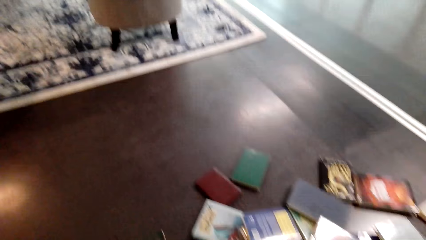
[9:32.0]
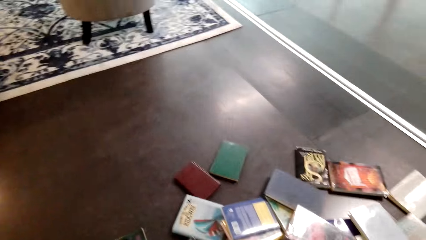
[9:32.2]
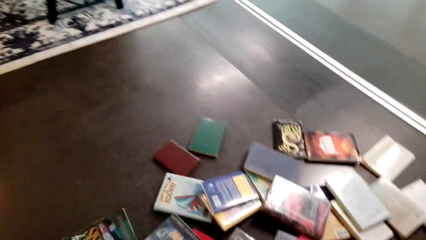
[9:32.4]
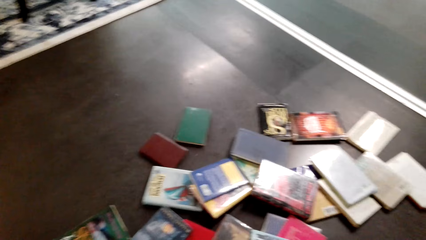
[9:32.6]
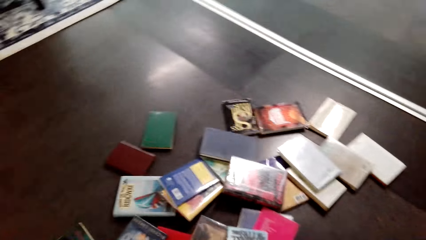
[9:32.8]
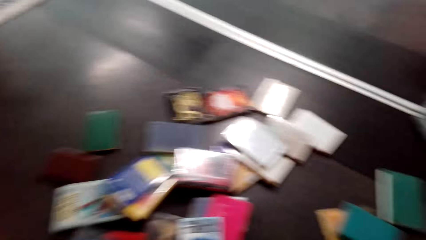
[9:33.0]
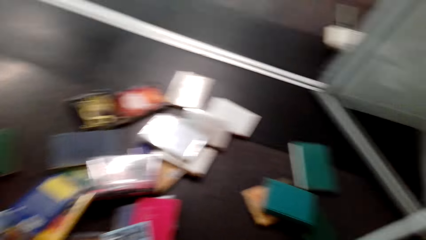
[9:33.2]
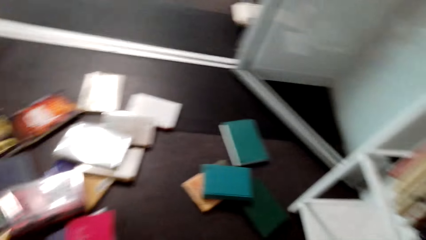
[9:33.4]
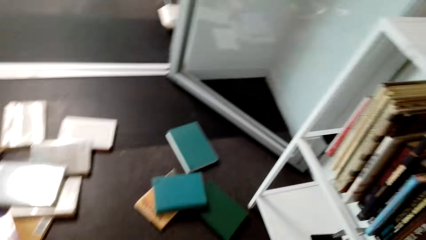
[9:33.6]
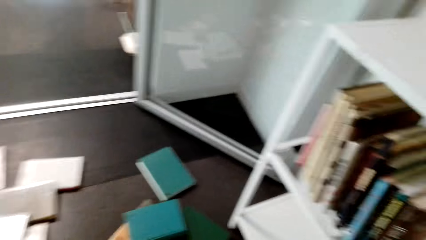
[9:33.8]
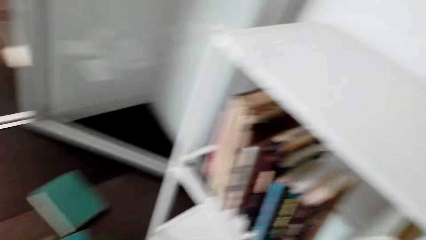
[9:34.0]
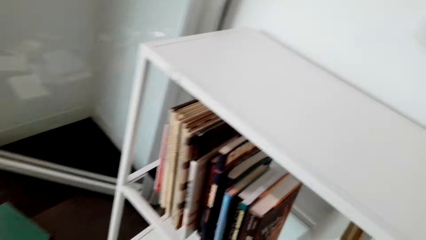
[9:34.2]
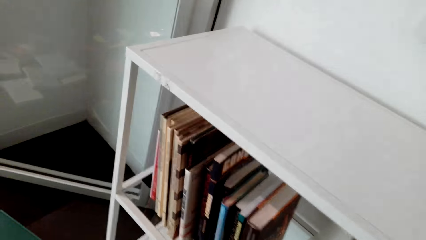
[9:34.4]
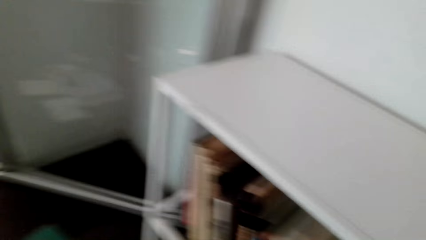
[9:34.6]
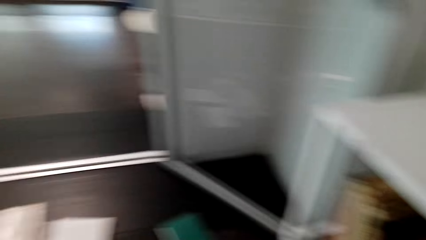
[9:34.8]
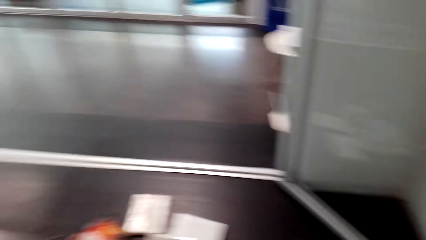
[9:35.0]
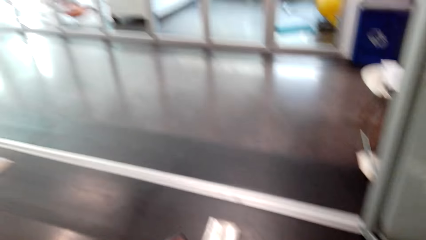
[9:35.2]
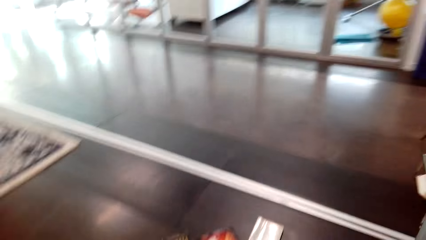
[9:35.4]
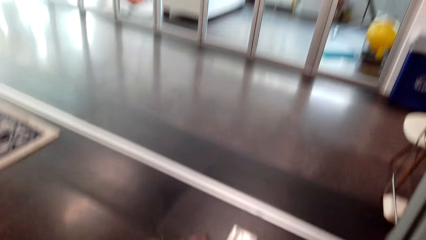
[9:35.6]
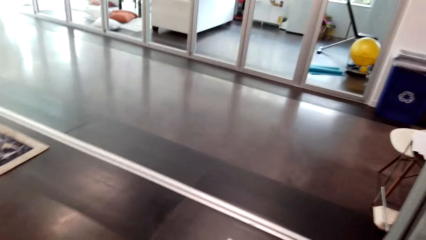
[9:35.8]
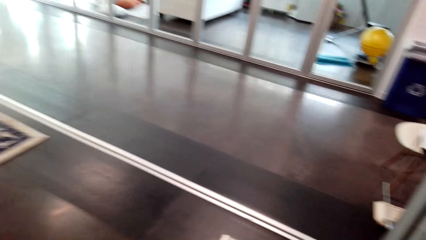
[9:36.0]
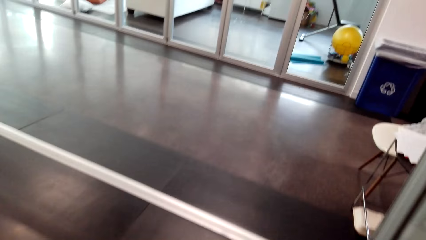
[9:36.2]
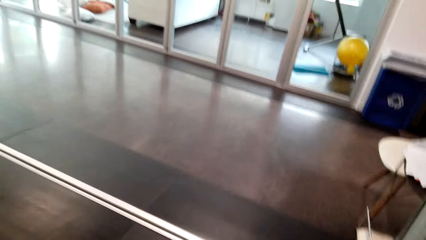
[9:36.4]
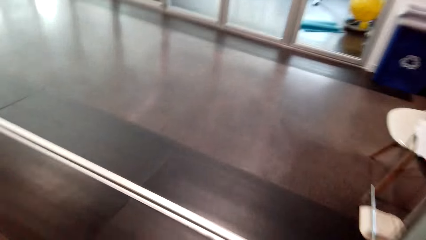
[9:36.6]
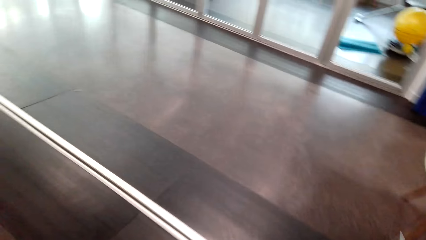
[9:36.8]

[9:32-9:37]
The camera wearer responds to a woman.

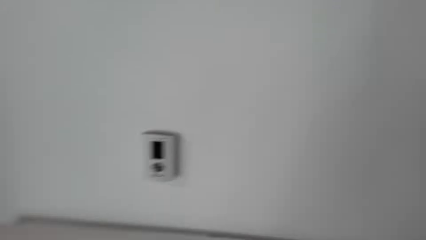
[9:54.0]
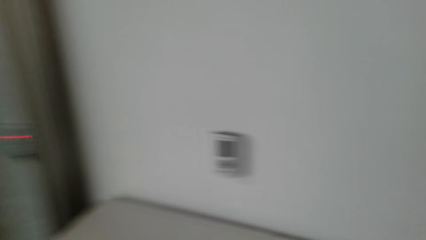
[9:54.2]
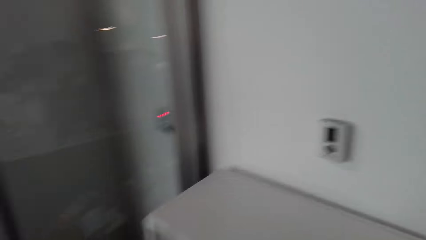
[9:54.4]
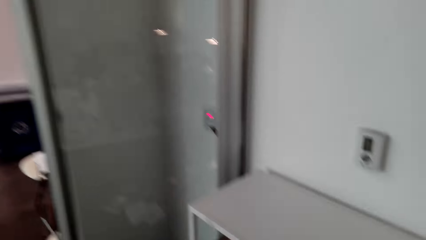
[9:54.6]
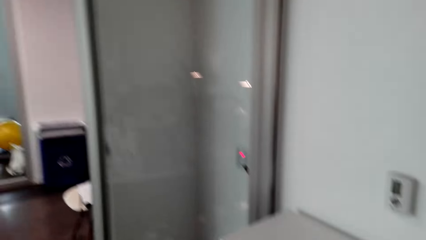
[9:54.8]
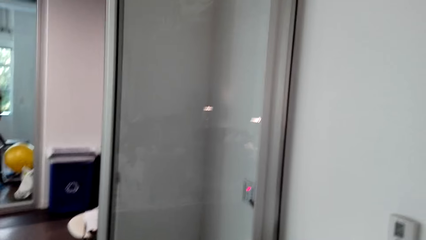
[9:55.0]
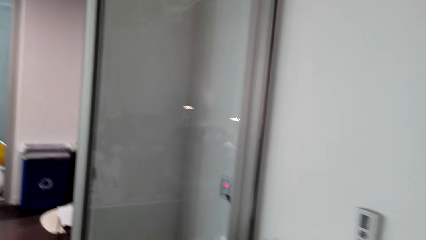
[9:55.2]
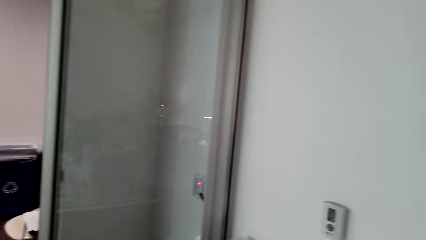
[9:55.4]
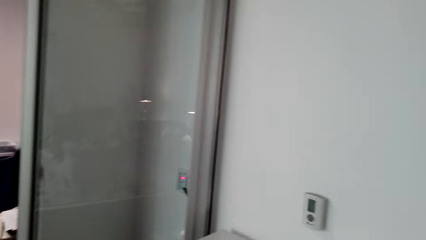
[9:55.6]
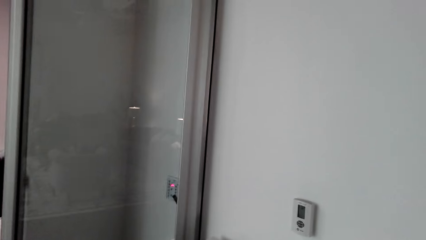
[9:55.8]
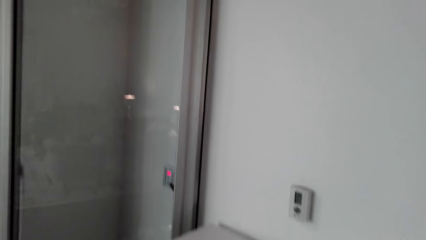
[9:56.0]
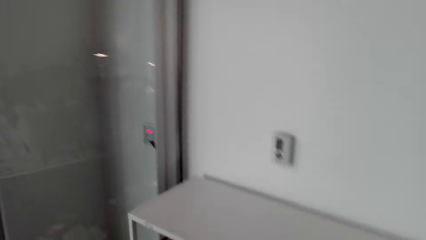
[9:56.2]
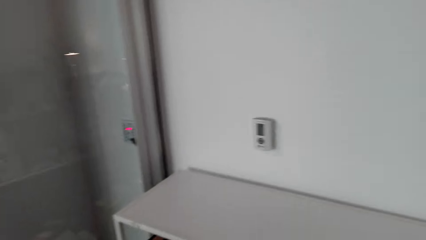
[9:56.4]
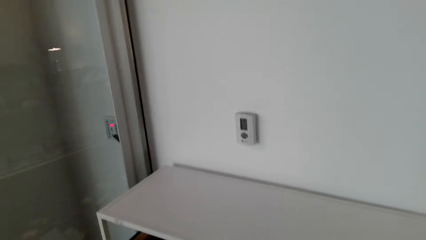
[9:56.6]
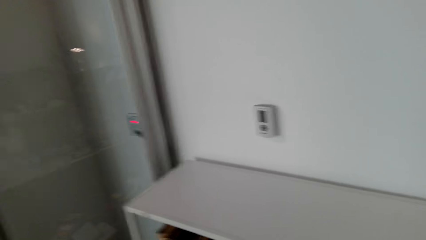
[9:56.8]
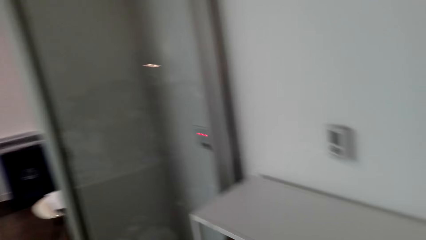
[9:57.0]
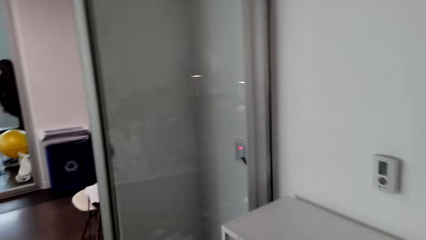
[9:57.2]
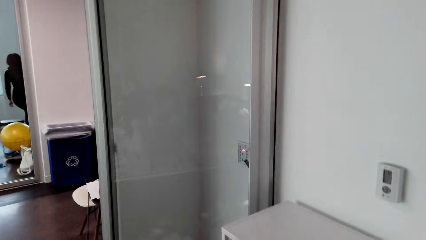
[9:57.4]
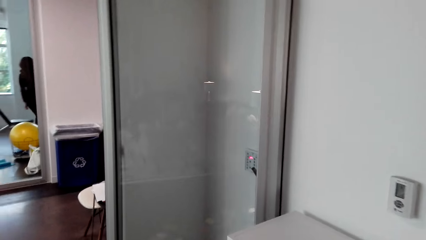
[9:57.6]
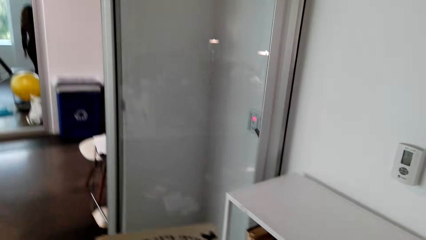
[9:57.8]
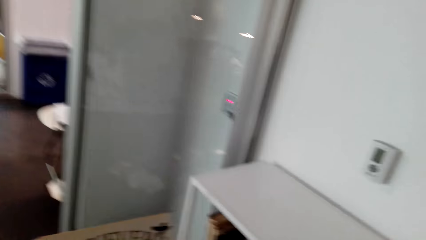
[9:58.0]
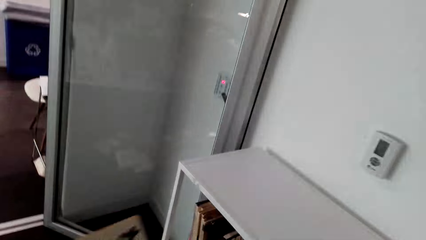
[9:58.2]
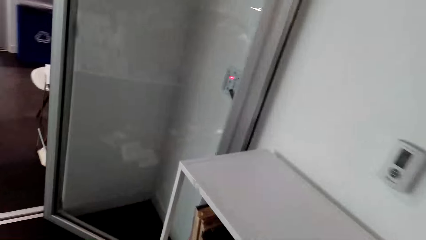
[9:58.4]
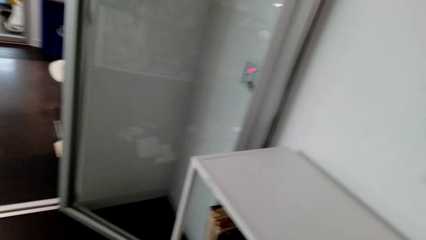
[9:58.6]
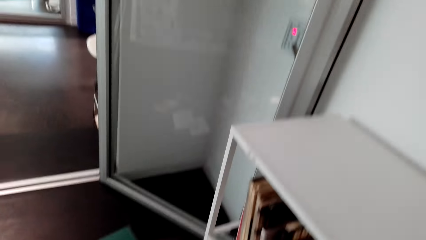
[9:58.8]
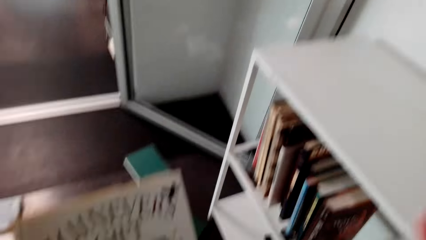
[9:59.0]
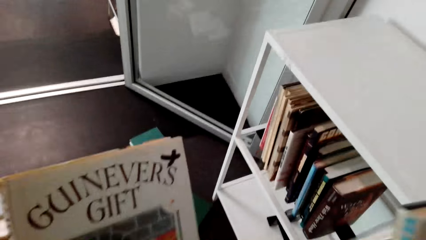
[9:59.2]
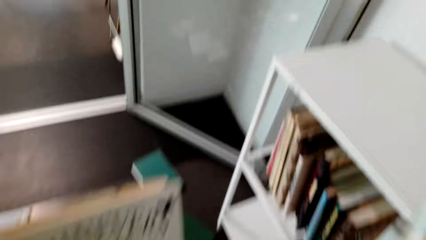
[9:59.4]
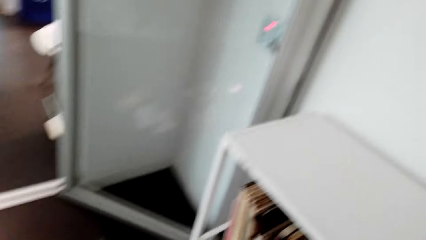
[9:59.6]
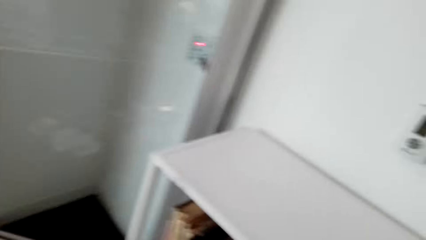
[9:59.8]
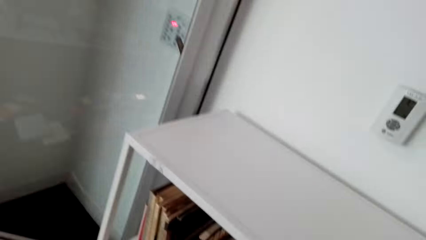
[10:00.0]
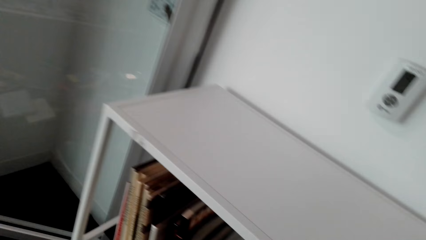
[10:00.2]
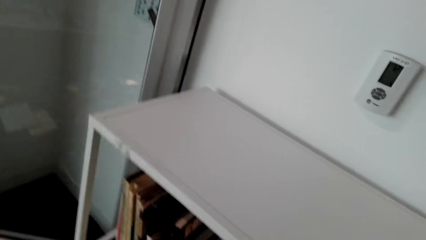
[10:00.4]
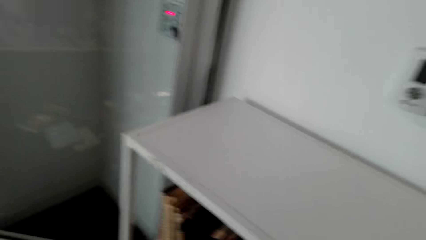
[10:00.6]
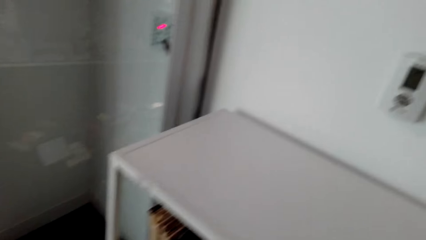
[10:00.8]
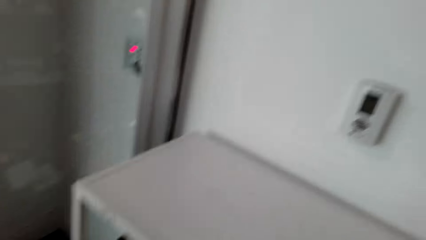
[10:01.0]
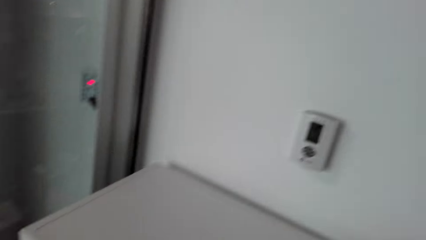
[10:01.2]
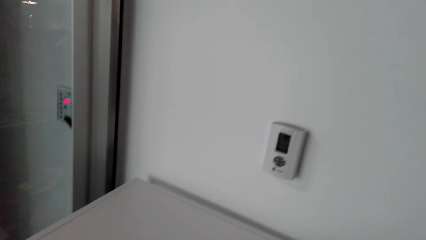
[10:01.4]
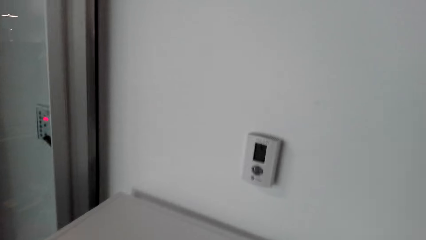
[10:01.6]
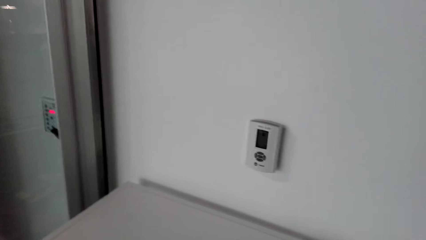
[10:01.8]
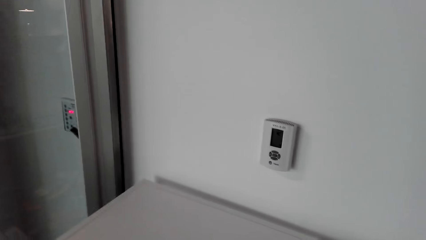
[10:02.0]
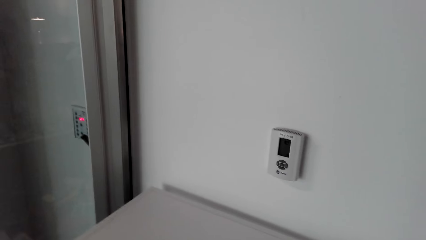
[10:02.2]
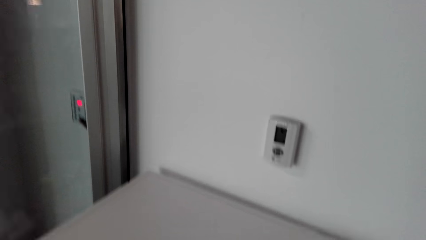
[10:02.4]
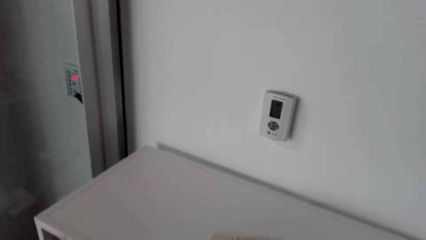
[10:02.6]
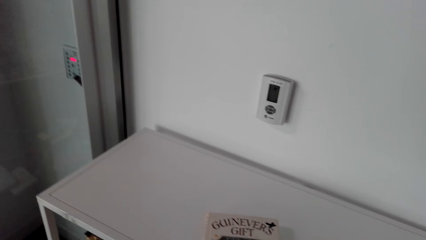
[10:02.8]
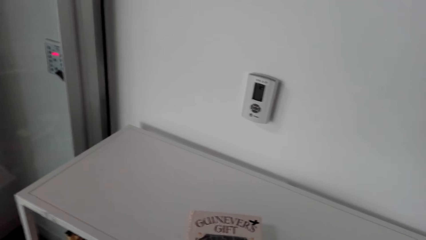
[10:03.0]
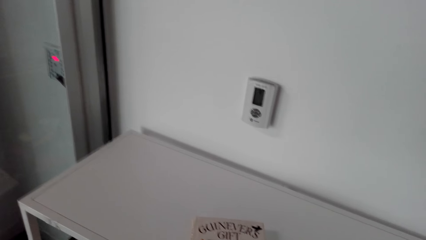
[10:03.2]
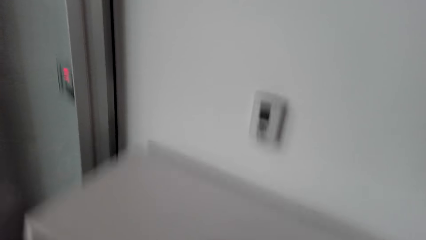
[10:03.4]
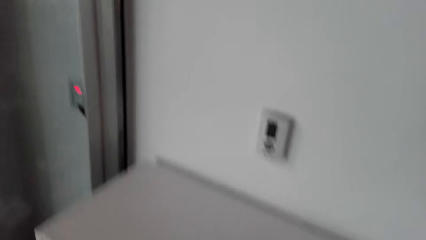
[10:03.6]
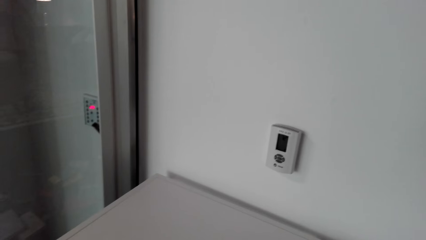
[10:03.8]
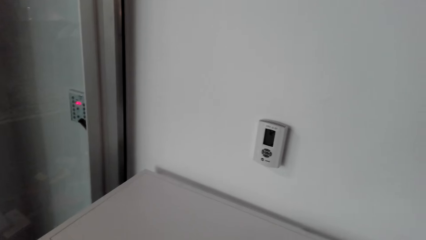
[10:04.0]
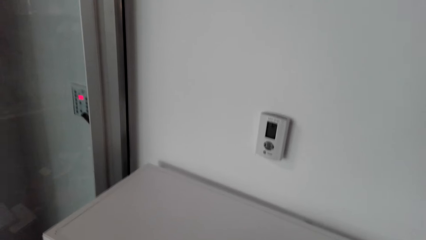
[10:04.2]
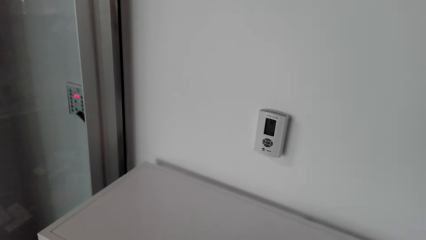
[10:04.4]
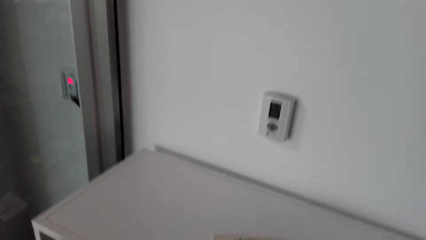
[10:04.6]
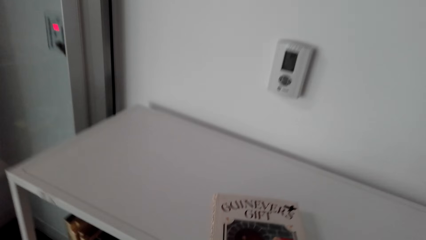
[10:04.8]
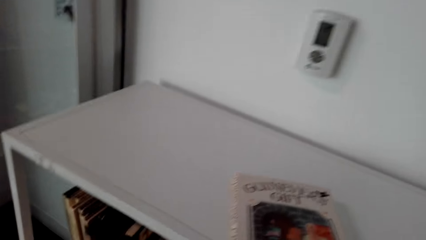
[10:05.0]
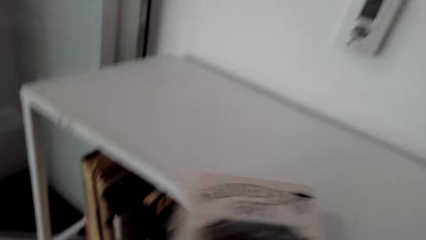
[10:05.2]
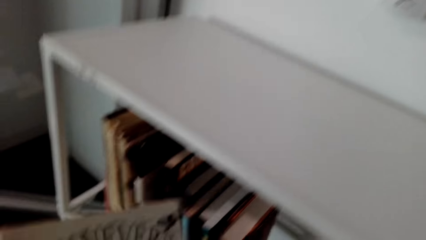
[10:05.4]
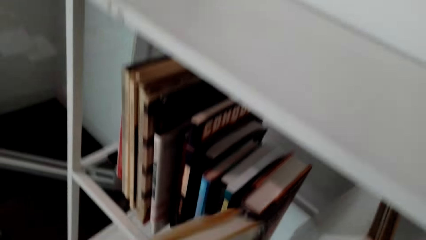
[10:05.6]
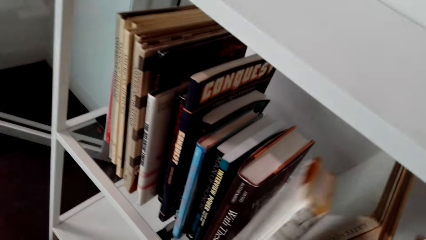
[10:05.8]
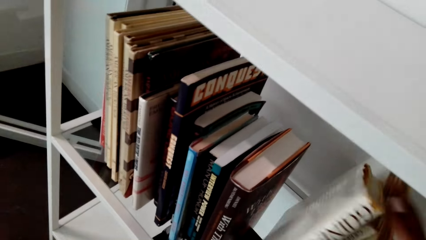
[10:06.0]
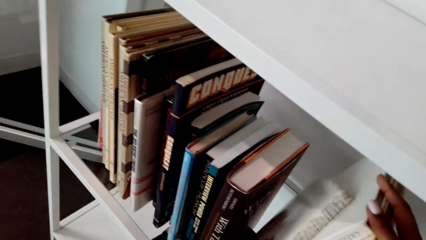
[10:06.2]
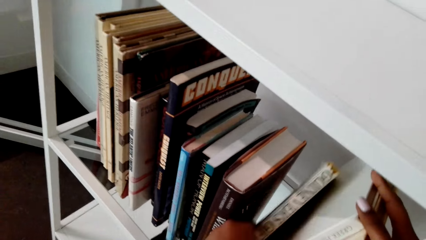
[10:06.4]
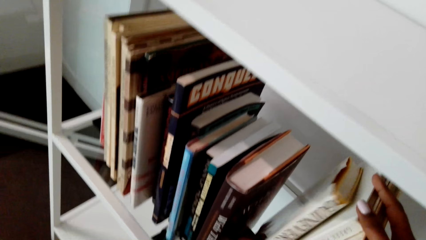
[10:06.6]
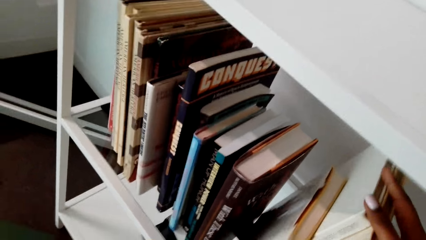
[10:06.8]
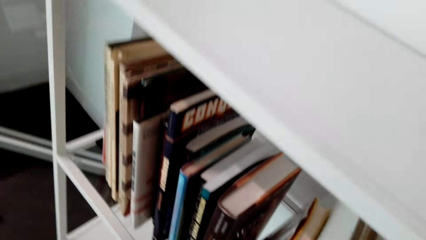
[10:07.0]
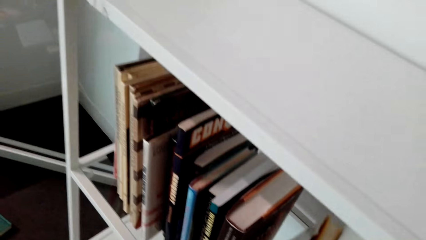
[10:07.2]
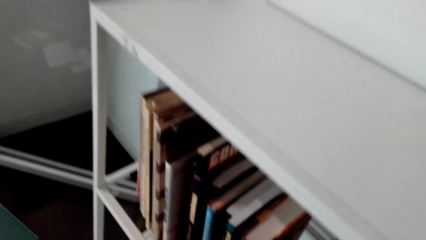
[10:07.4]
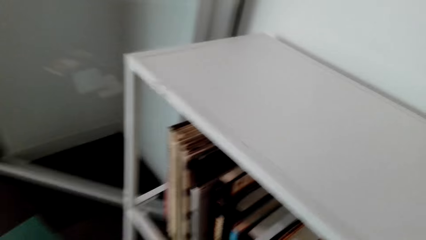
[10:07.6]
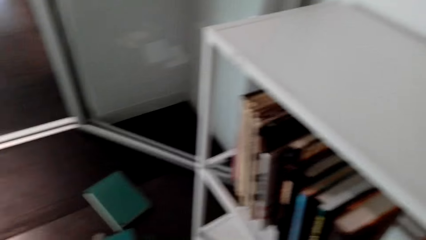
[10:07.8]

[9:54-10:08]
The camera wearer arranges books on the shelf. They hold a book. They take a book from the top shelf. They arrange books on the shelf.
